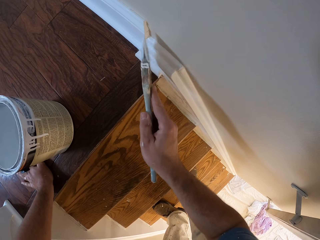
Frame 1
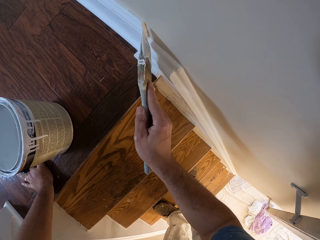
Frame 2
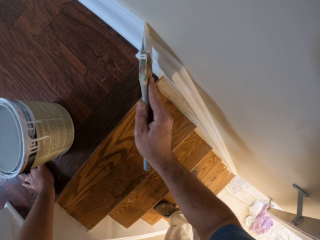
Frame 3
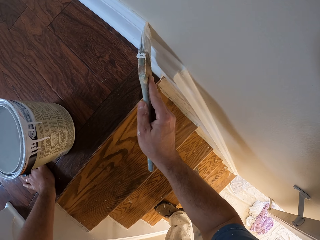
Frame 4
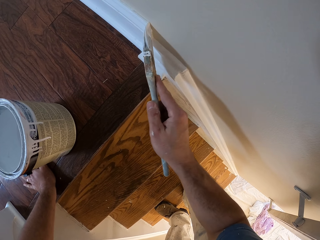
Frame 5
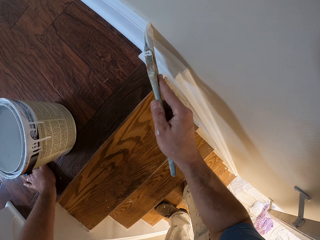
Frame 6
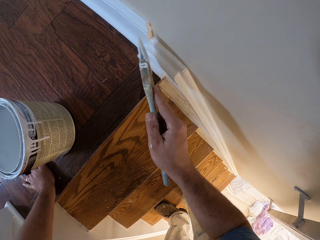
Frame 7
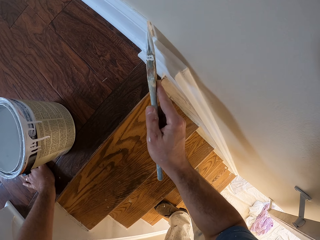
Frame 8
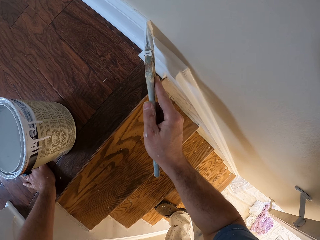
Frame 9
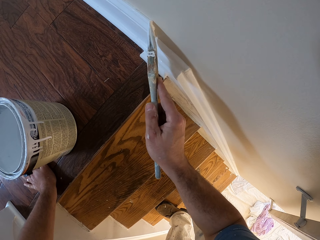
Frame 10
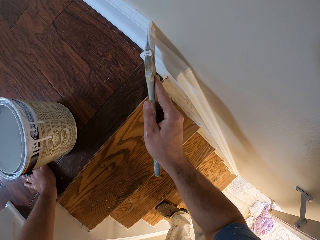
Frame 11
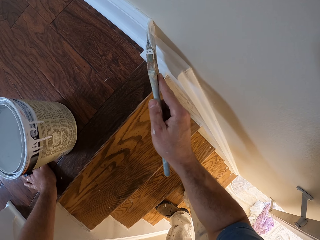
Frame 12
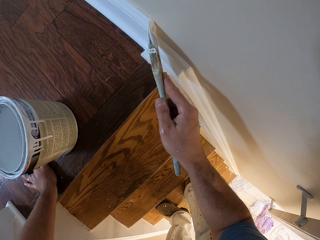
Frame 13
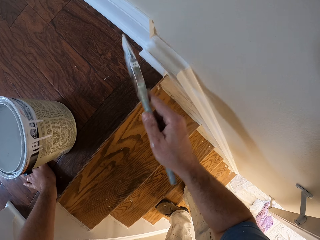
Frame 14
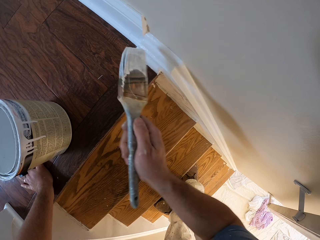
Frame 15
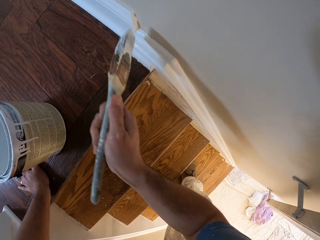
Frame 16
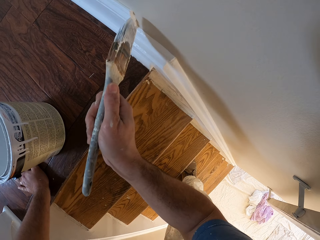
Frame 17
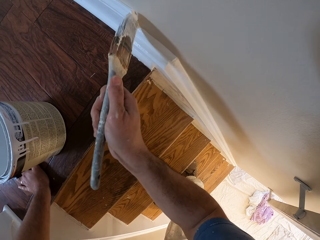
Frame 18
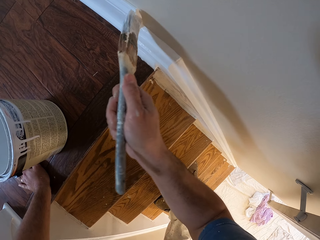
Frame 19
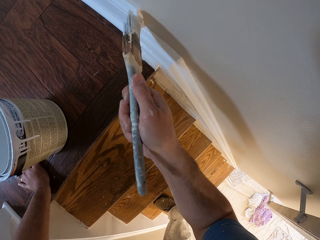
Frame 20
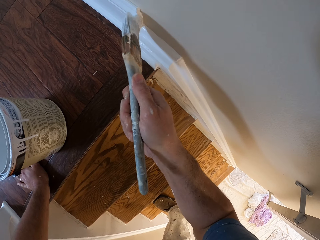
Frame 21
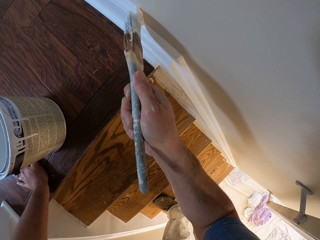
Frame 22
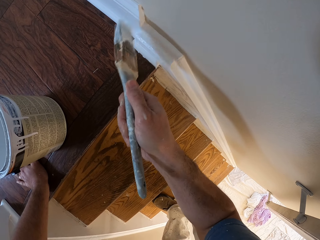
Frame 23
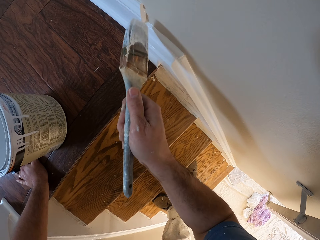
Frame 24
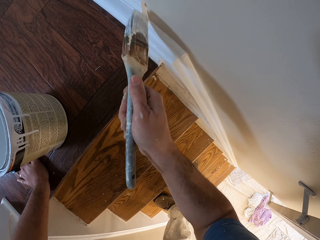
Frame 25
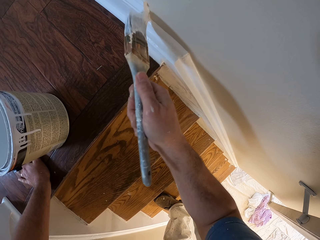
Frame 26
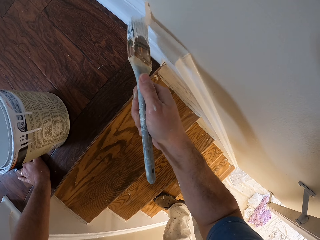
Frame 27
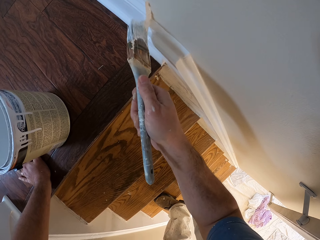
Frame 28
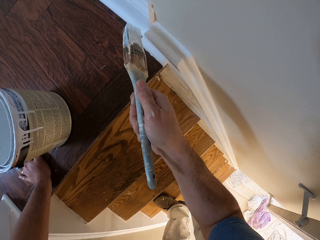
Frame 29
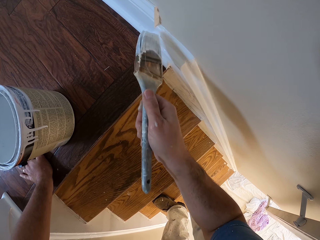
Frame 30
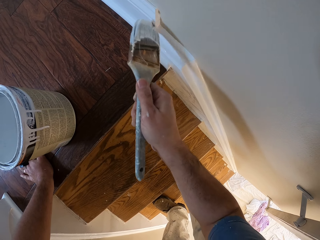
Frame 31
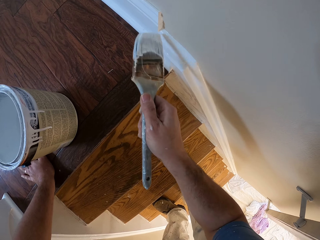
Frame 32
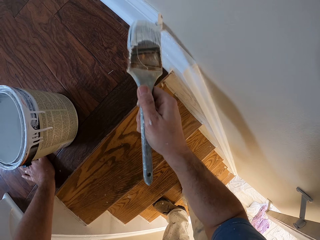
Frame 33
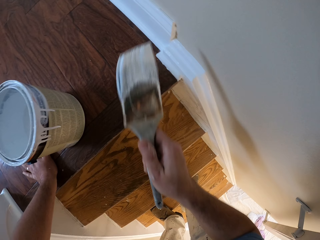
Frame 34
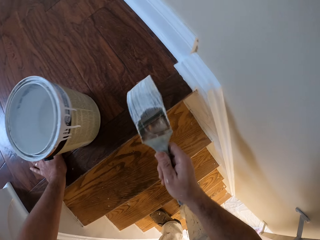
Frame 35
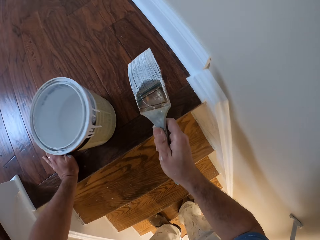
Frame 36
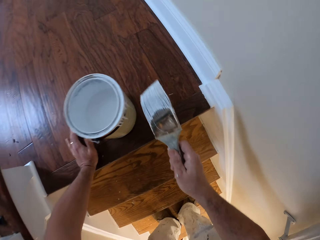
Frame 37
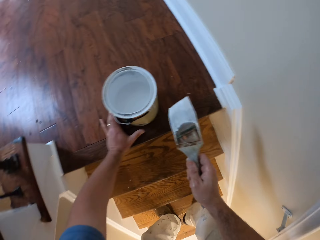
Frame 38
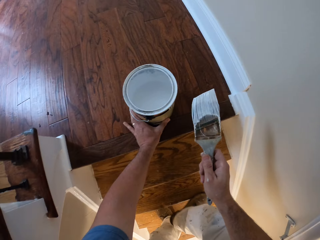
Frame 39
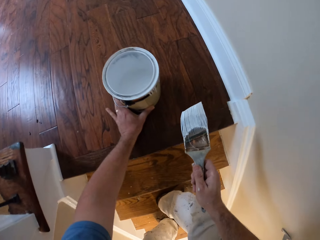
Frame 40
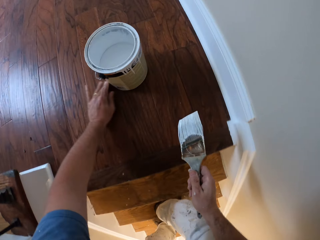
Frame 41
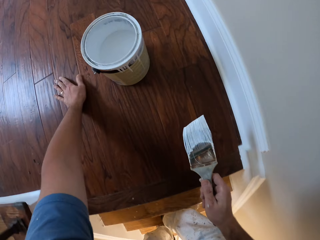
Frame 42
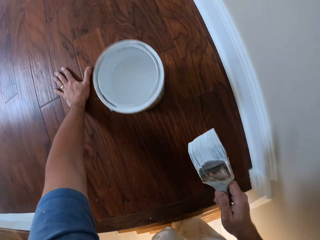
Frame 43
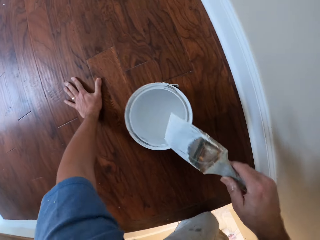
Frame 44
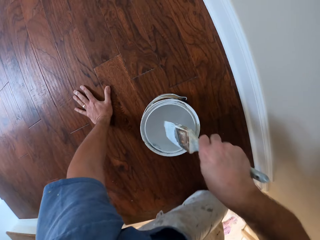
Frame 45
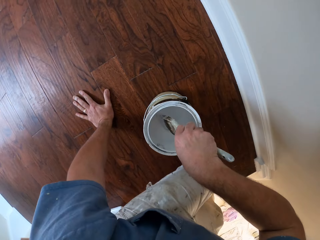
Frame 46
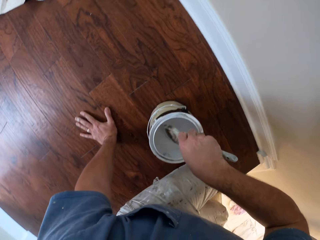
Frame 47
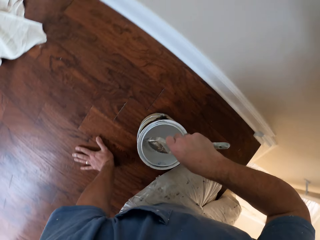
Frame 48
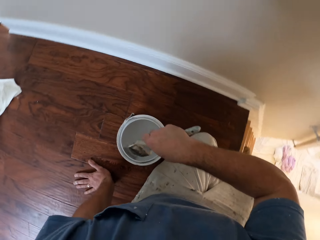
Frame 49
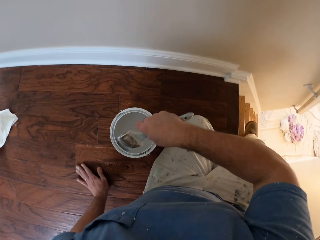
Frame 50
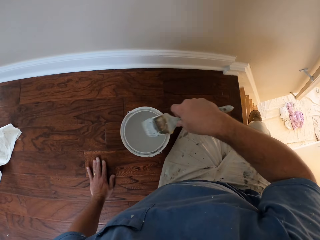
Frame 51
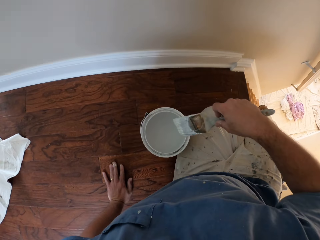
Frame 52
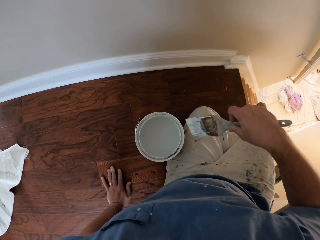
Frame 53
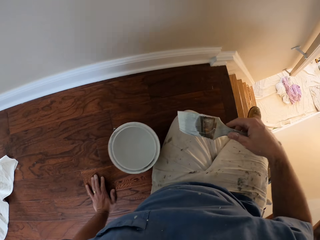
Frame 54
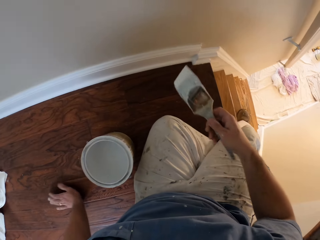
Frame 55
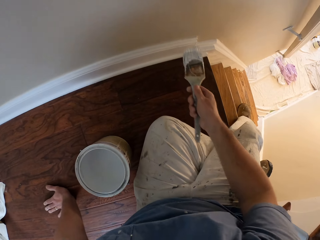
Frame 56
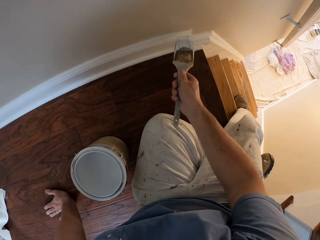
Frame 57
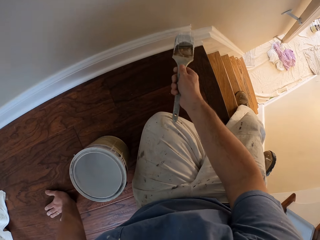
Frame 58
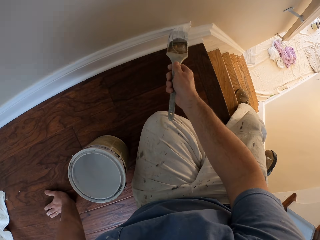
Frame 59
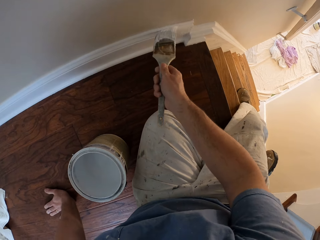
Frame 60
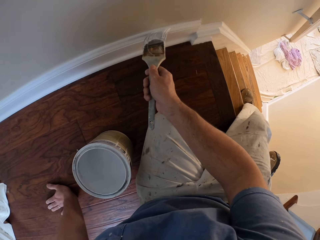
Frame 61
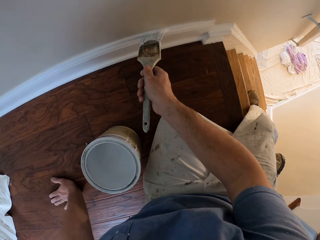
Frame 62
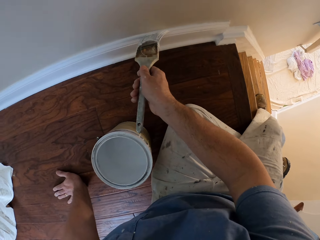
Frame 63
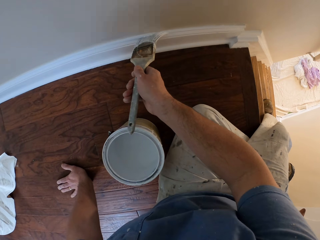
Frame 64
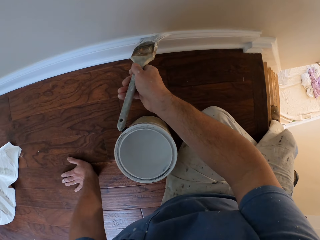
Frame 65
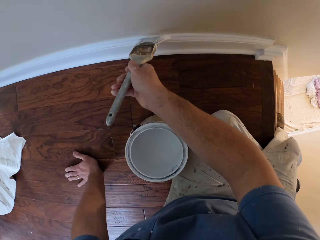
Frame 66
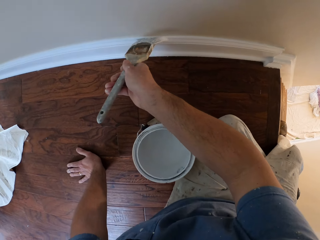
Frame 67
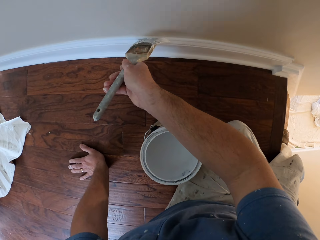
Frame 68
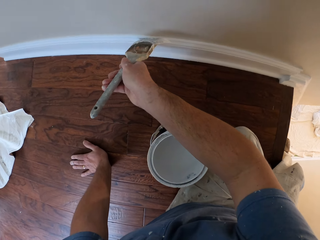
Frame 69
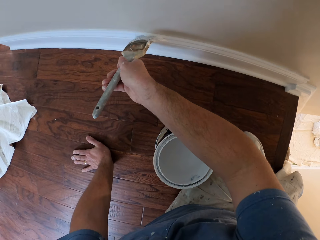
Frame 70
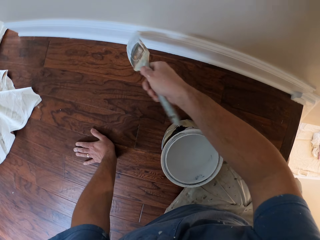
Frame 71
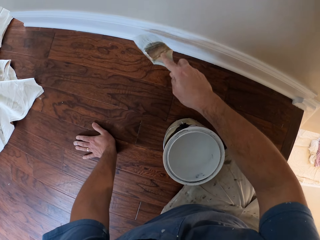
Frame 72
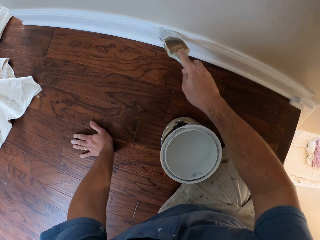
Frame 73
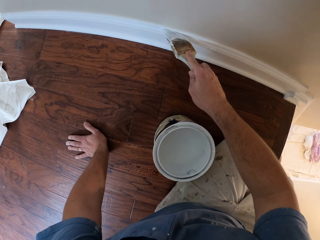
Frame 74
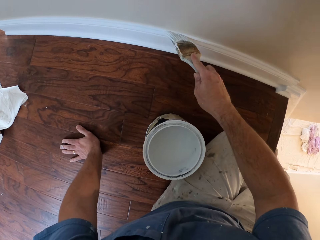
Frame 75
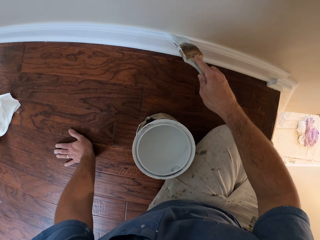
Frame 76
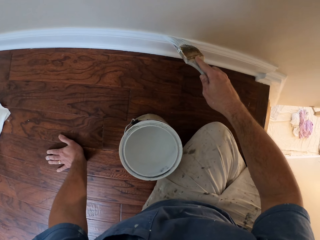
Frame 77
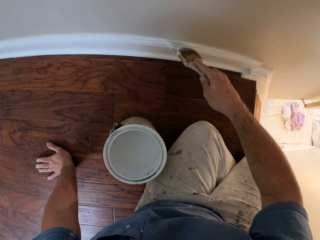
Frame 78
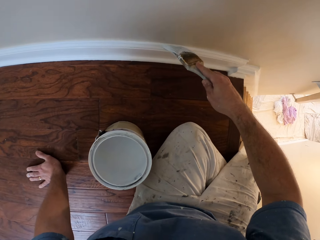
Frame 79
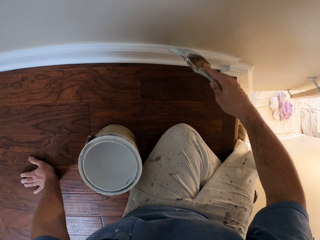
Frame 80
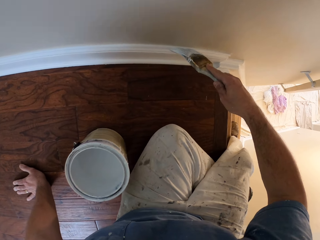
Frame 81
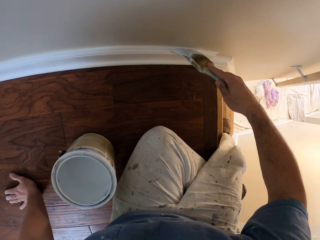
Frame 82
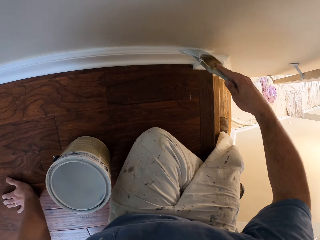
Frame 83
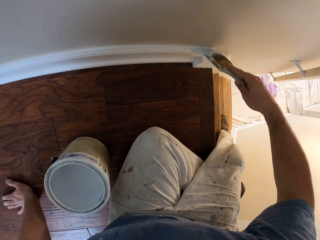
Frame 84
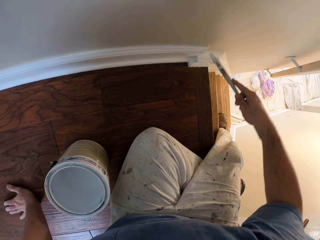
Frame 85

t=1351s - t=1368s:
The camera wearer pushes the paint bucket forward on the floor. They touch the stairs. They dip the paint brush into the paint bucket. They sit on the stairs. They remove excess paint from the brush. They paint the stair stringer or baseboard in the house.

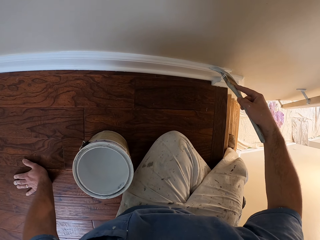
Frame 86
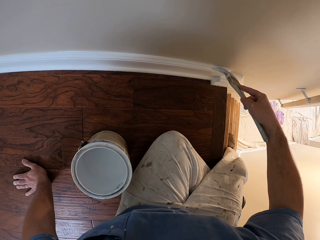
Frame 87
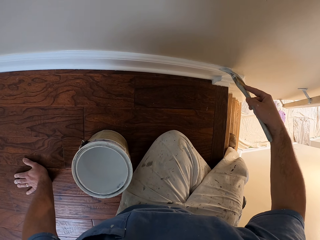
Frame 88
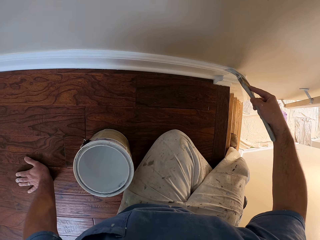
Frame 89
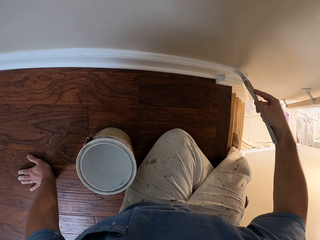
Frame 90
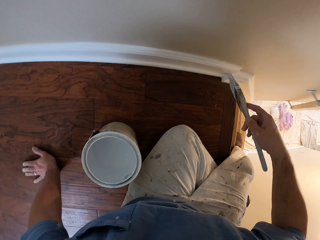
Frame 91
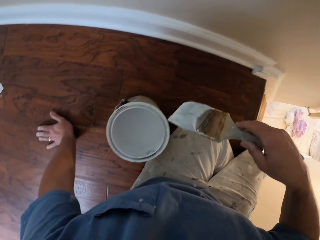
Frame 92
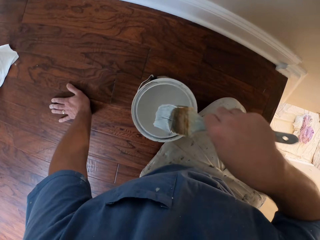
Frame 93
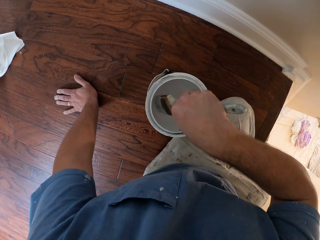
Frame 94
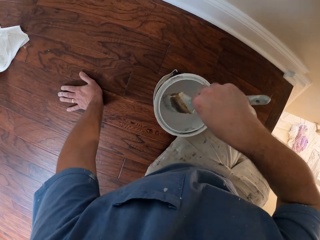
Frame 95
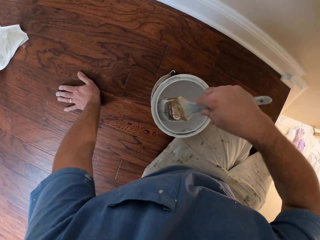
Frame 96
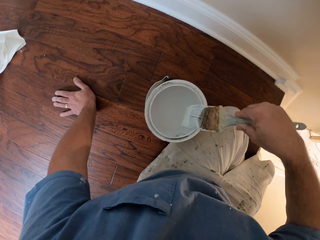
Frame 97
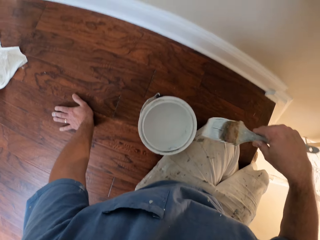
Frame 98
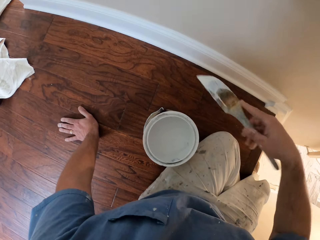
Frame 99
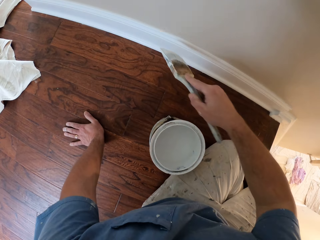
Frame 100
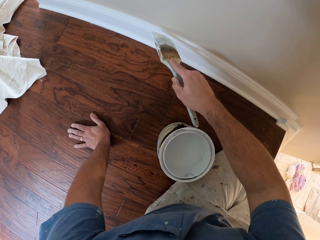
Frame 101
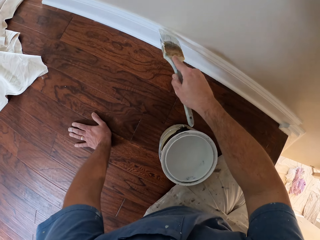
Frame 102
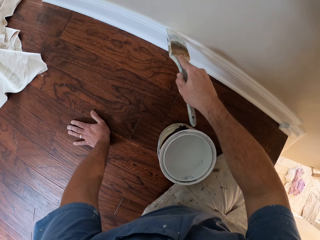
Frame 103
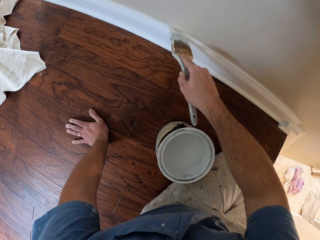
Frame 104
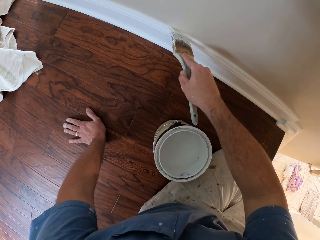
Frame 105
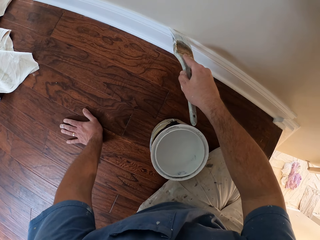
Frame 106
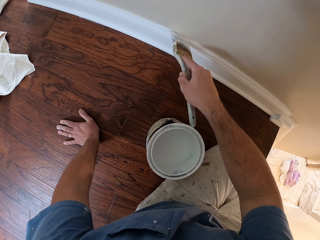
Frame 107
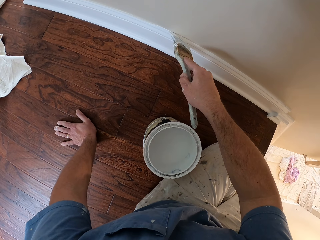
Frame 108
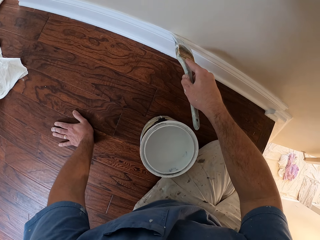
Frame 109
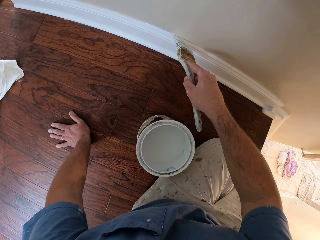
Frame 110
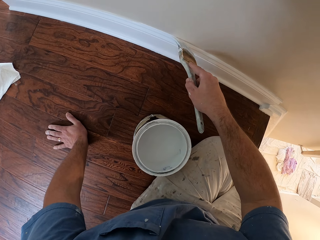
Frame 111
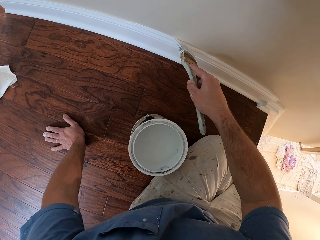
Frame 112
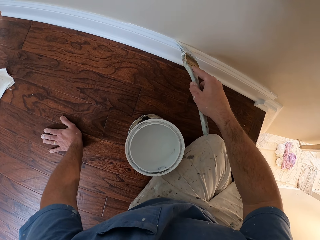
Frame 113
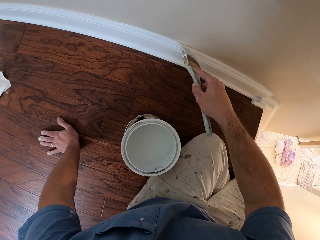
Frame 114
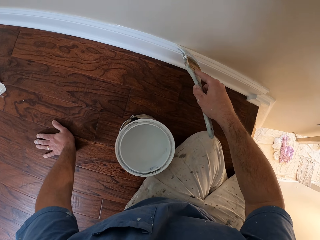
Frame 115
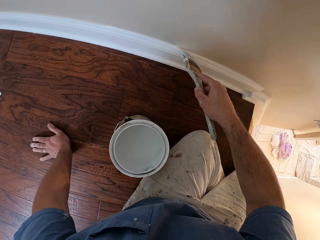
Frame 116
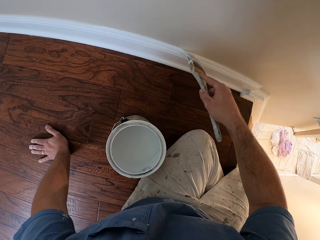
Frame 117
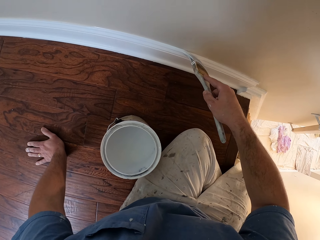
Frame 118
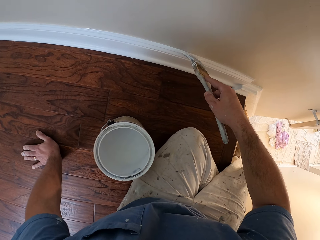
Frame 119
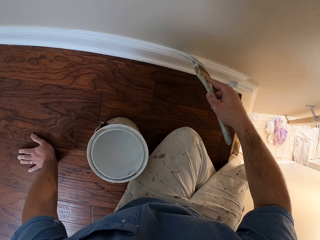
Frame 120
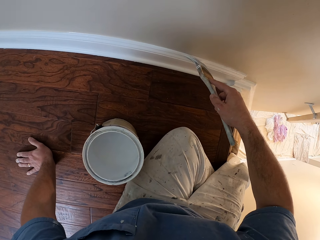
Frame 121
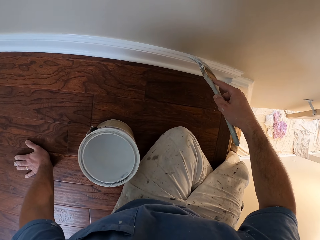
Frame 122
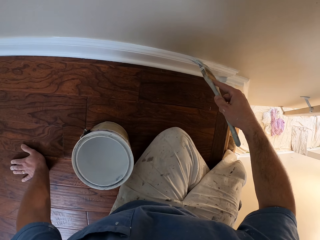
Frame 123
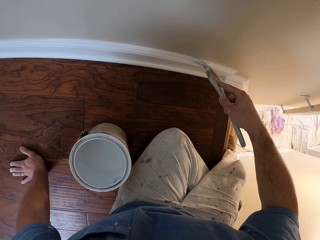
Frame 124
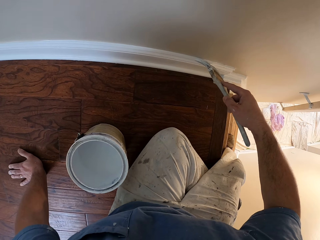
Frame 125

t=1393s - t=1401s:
The camera wearer dips the paint brush into the paint bucket. They paint the baseboard of the wall using the paintbrush.
